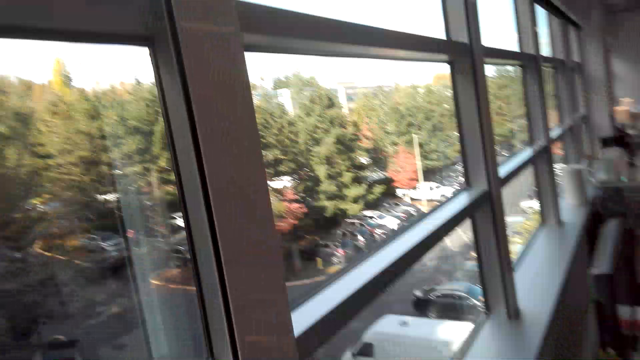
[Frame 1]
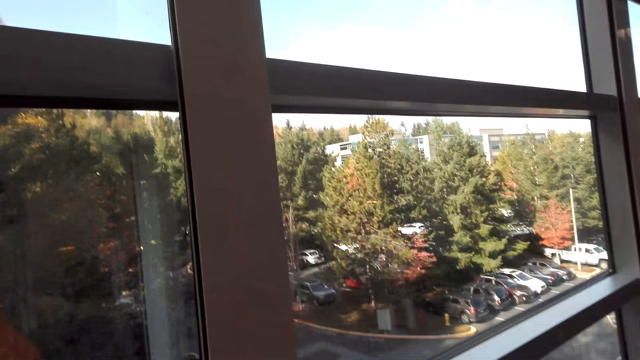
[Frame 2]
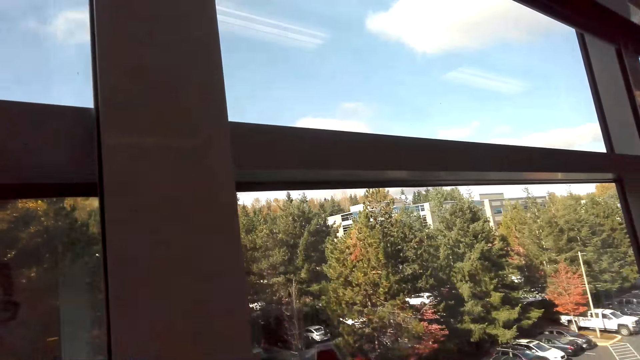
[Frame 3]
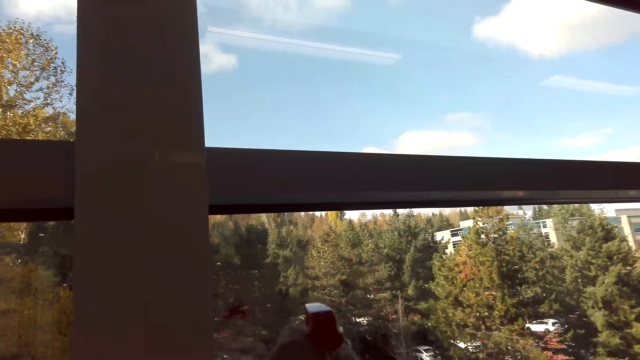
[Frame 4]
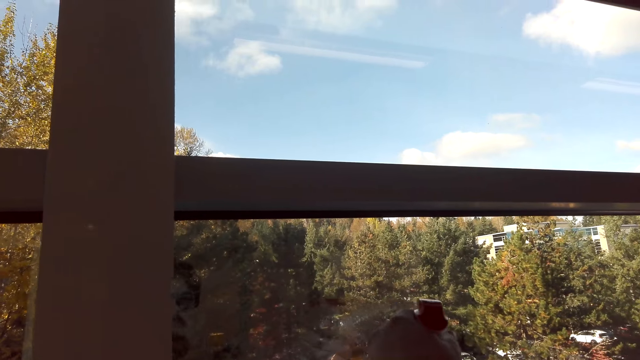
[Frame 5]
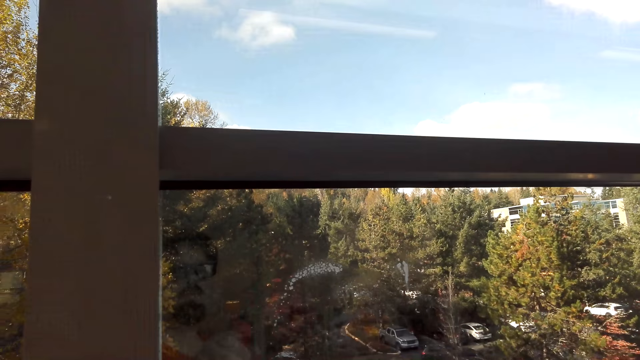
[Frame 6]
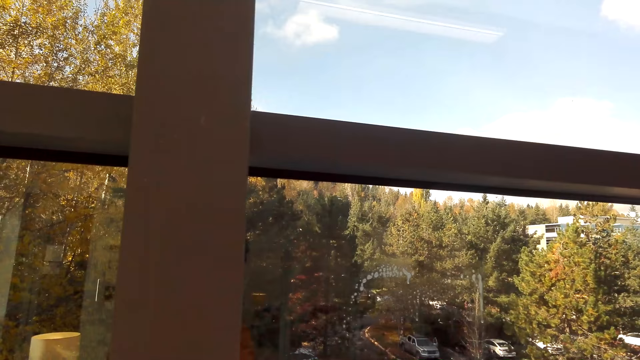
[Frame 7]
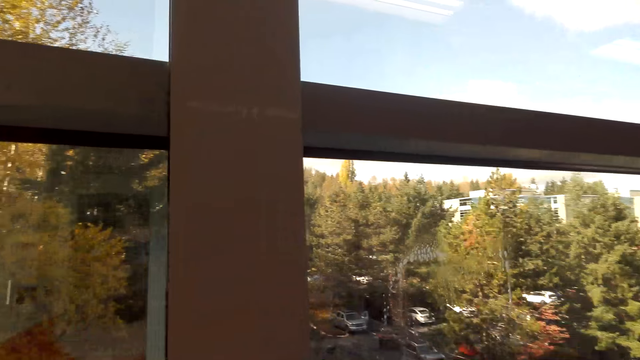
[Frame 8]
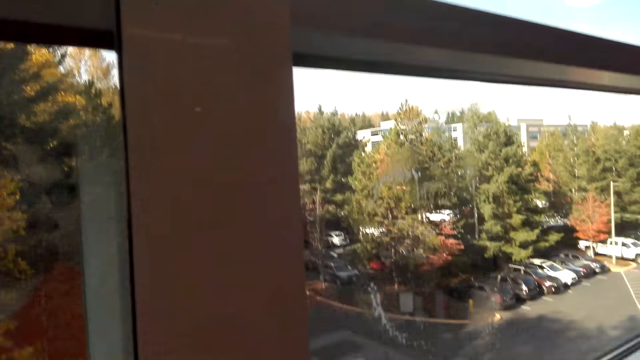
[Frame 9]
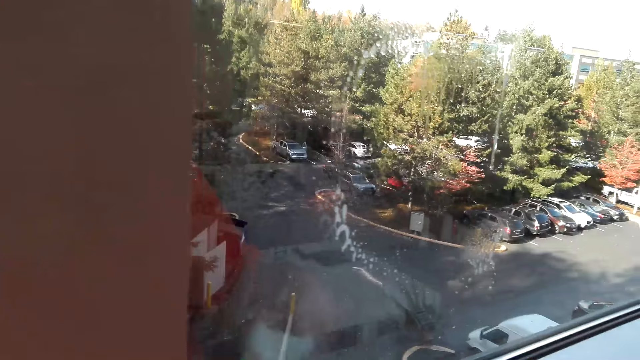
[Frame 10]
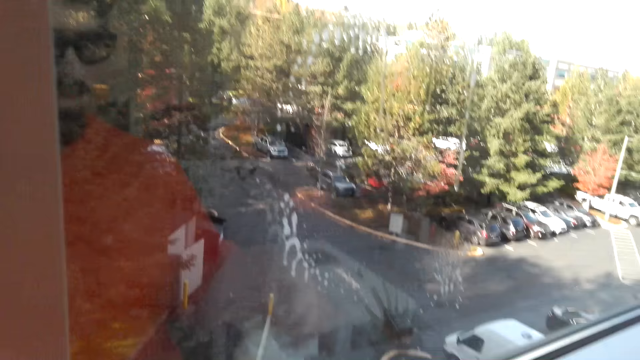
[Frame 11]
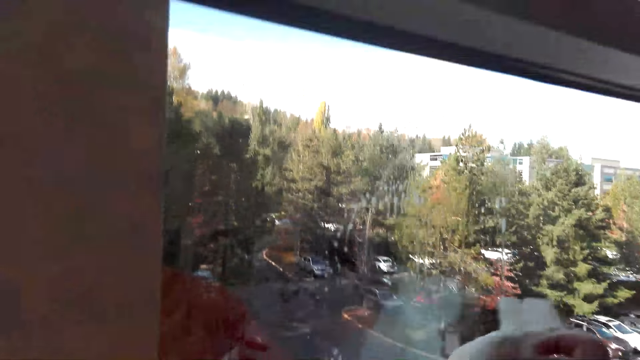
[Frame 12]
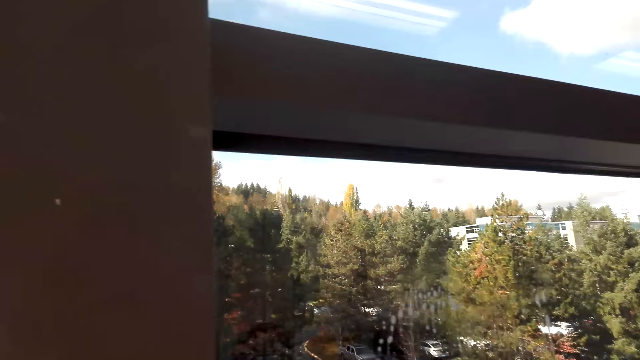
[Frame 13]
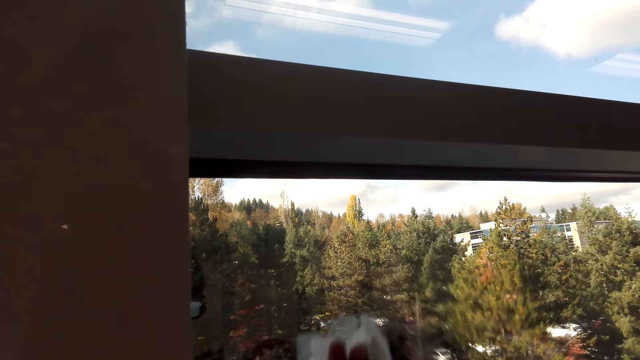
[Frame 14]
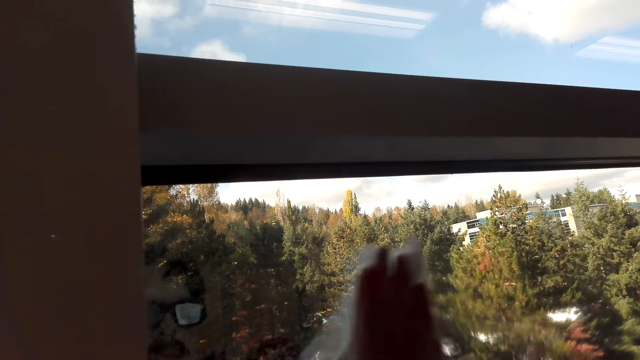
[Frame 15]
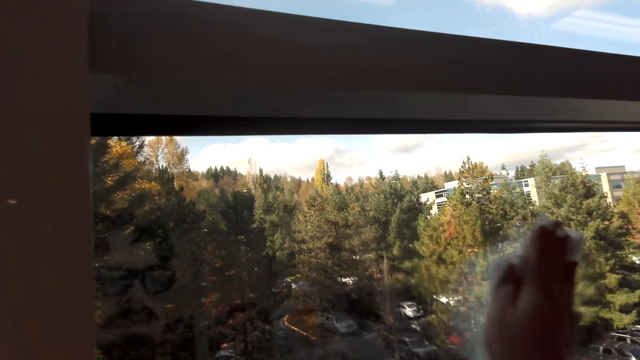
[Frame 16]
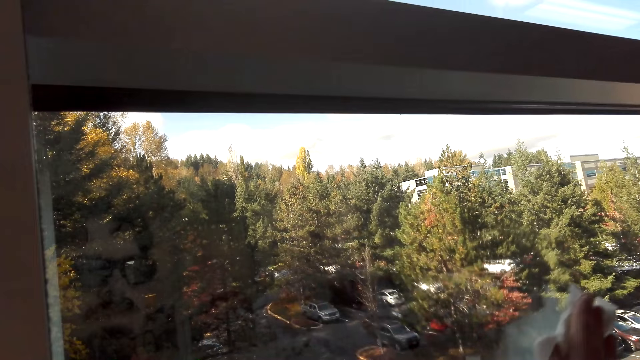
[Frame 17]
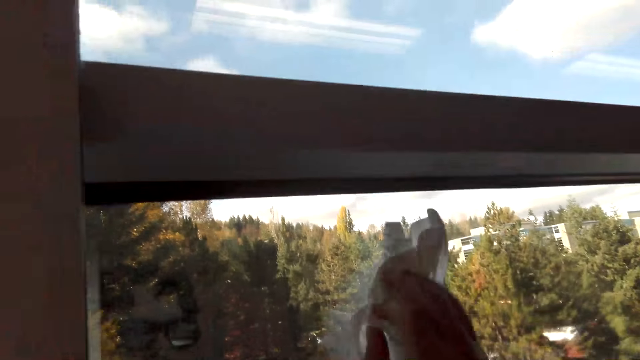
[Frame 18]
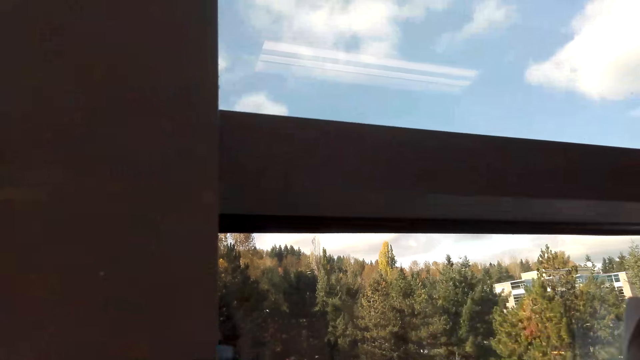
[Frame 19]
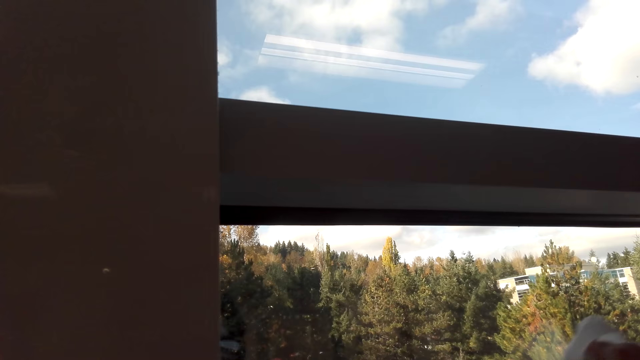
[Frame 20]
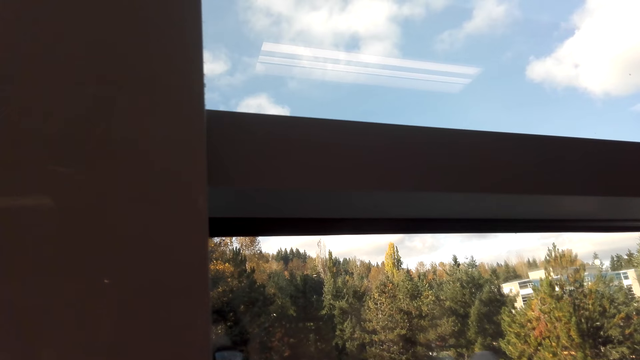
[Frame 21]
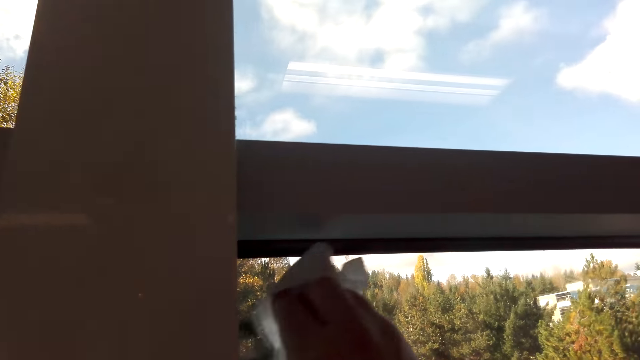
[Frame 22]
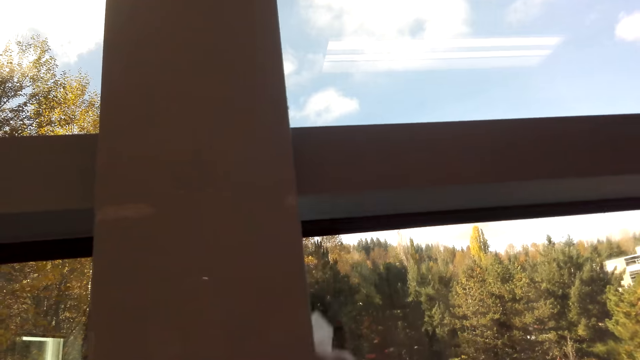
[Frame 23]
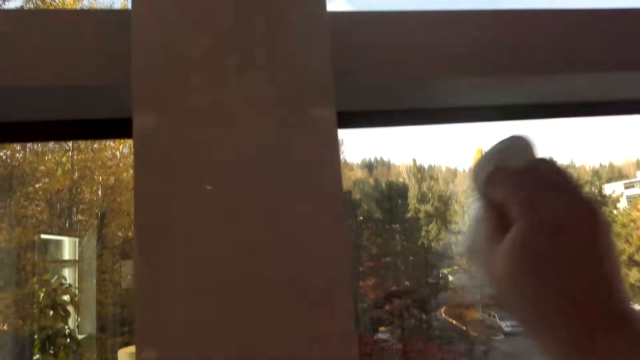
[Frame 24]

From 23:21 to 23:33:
The camera wearer sprays the soap to the window. They wipe the window with a paper towel.

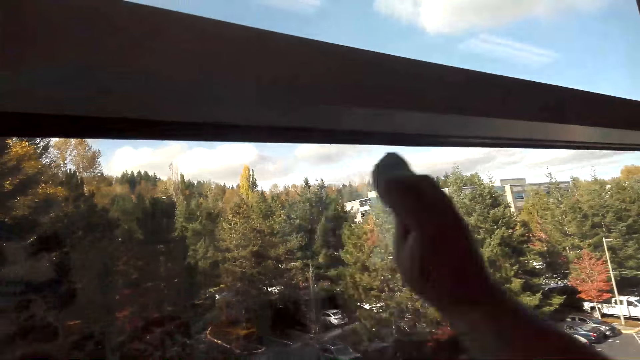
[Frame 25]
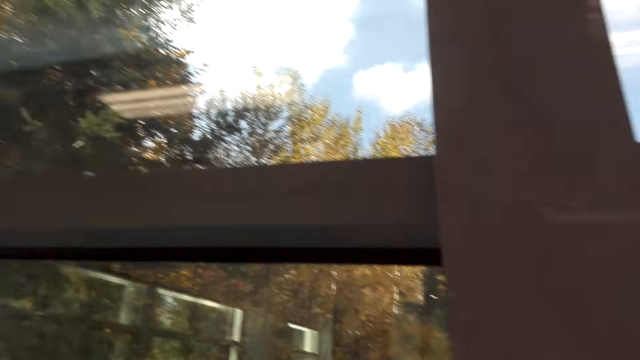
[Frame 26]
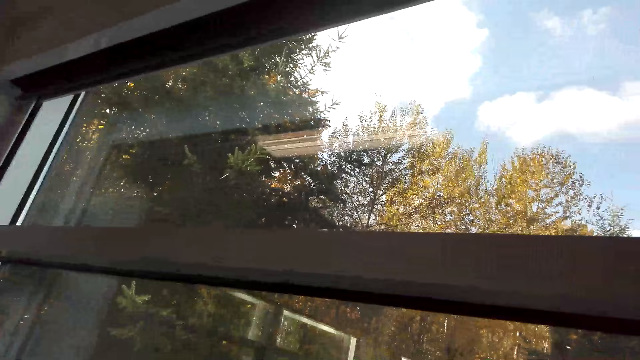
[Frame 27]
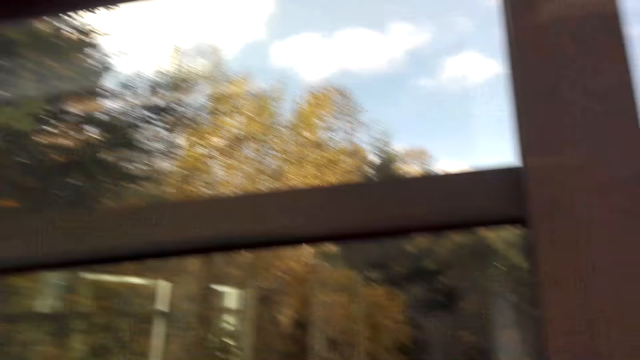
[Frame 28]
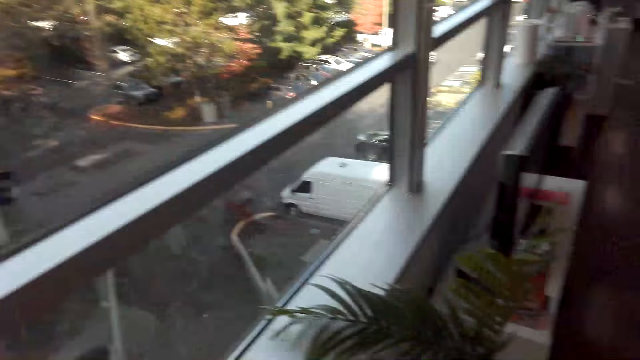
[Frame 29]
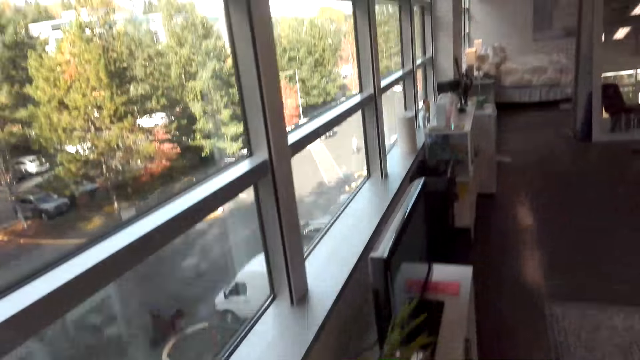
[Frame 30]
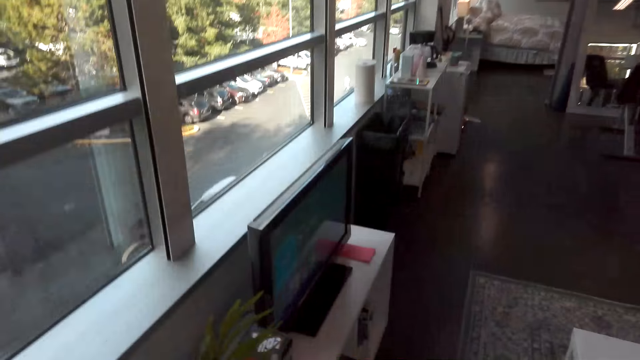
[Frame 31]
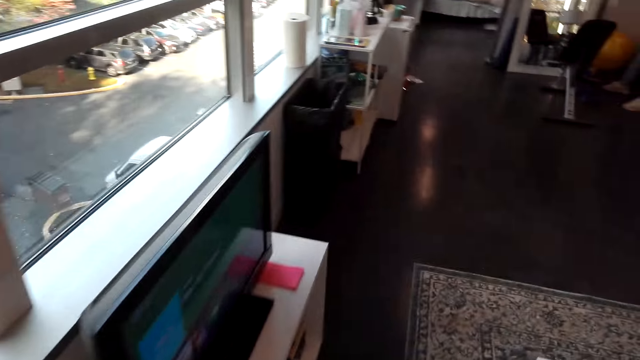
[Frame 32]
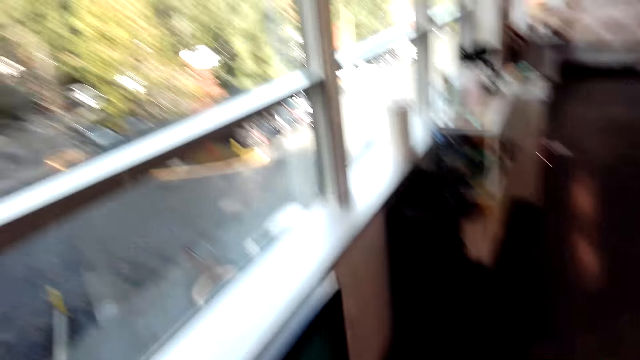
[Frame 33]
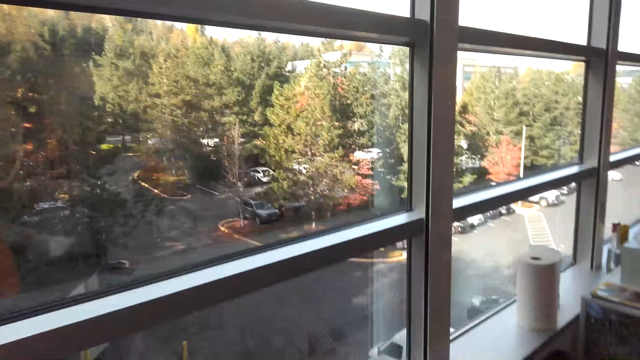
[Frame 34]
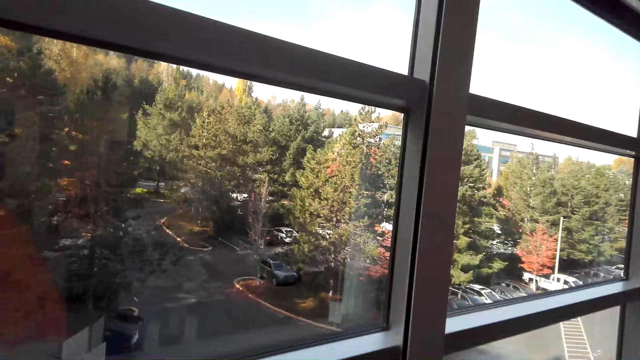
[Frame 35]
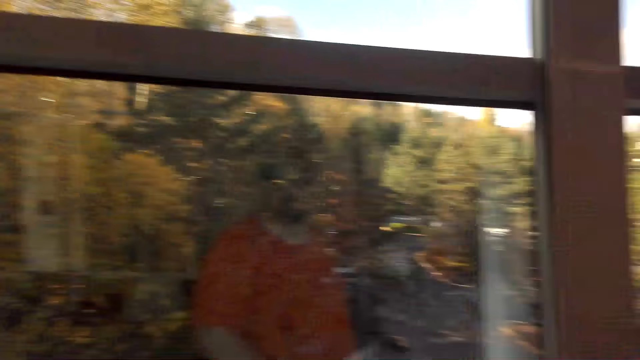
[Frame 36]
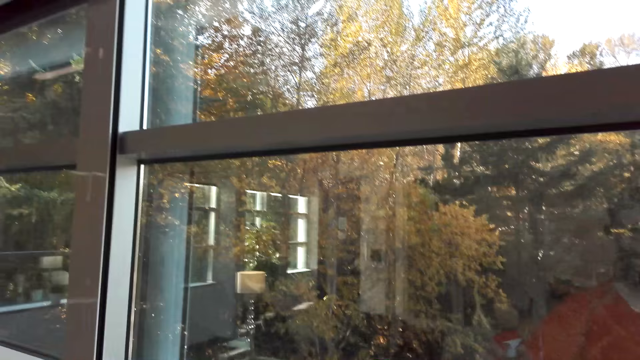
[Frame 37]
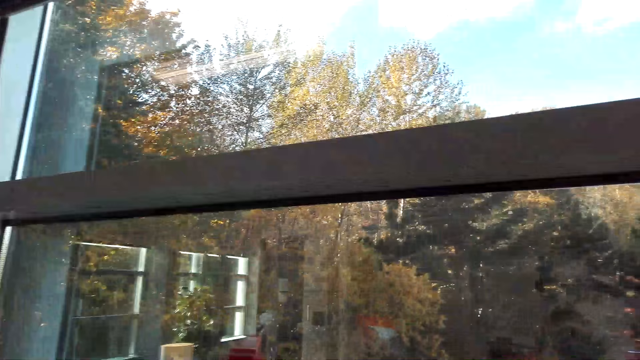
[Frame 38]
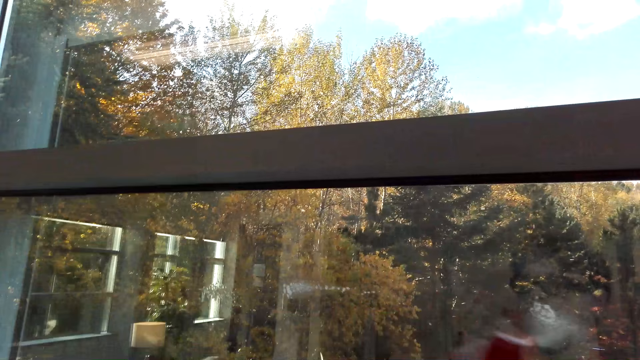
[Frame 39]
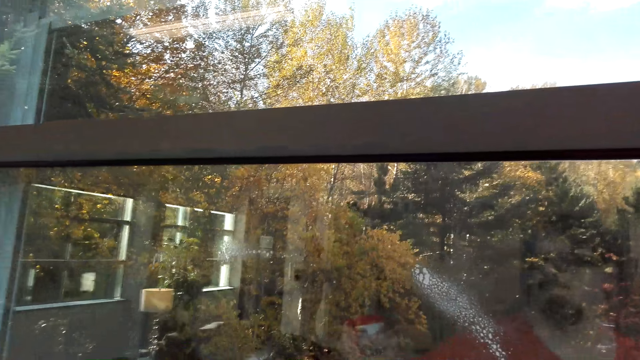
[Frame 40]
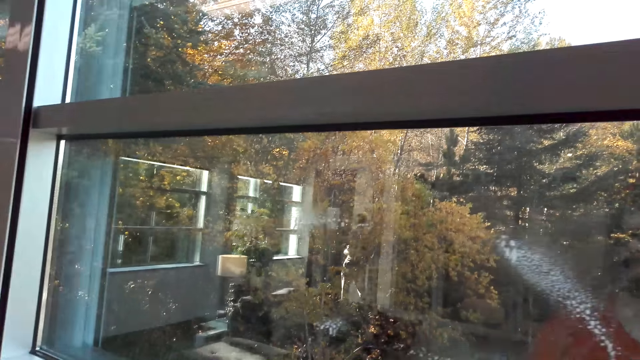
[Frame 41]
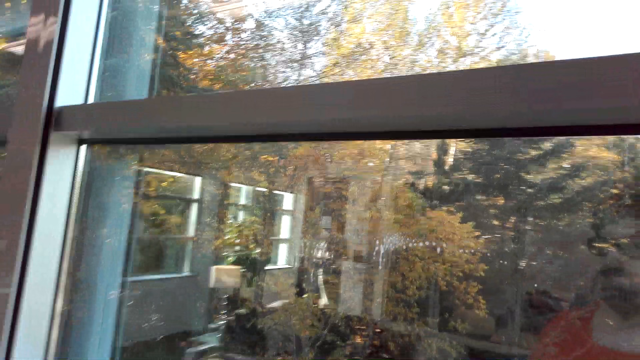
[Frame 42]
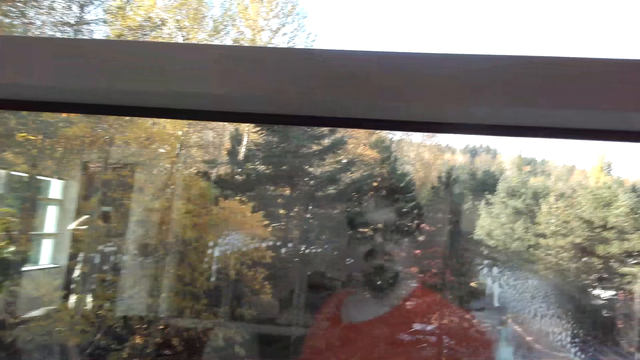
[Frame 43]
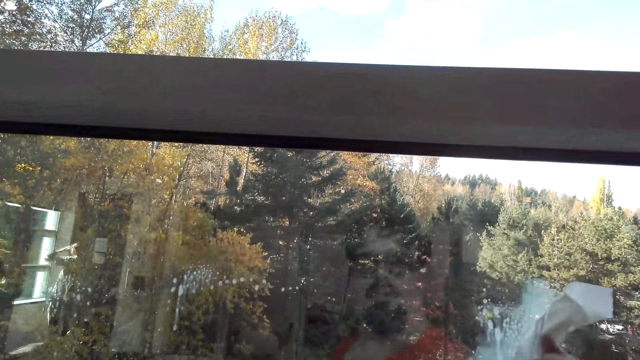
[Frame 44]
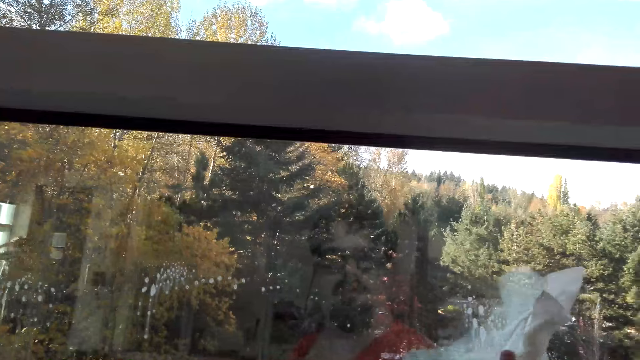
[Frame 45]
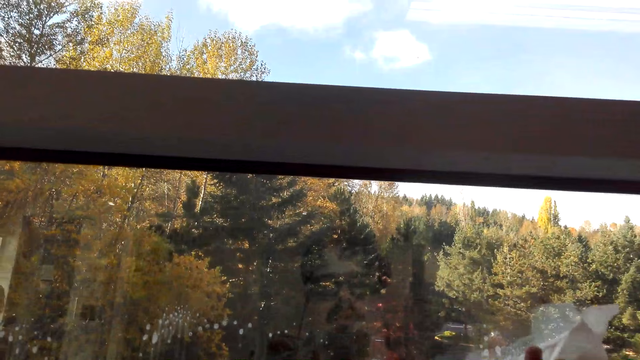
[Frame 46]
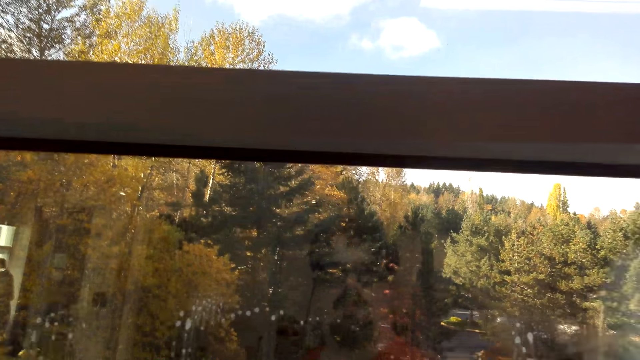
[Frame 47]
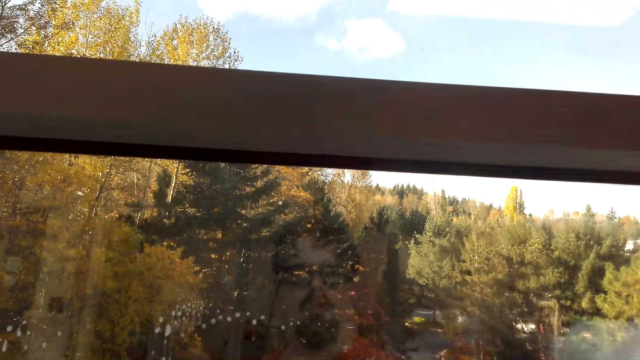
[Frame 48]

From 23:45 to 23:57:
The camera wearer walks in the room. They spray the soap to the window. They wipe the window with a paper towel.
